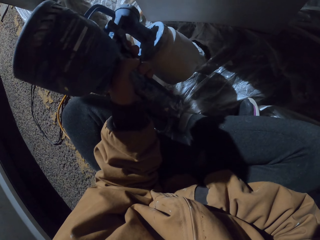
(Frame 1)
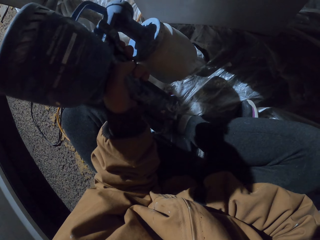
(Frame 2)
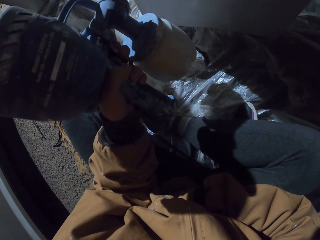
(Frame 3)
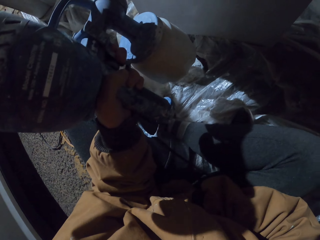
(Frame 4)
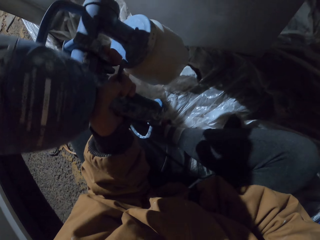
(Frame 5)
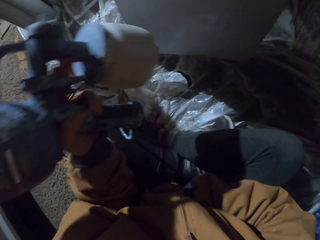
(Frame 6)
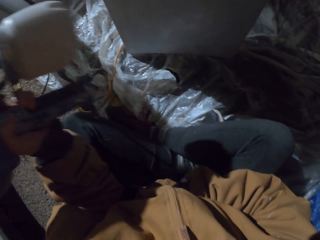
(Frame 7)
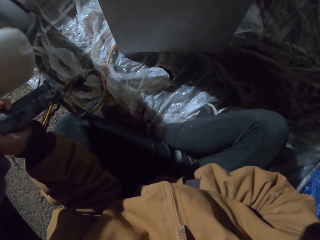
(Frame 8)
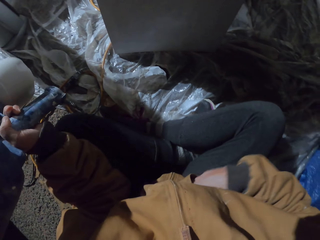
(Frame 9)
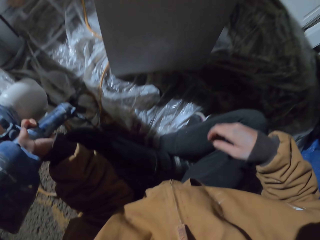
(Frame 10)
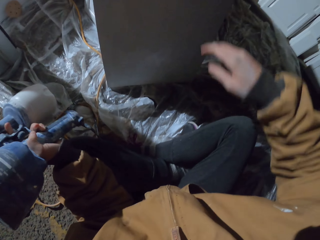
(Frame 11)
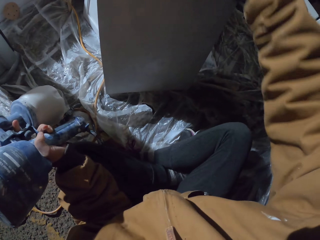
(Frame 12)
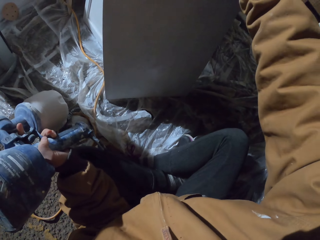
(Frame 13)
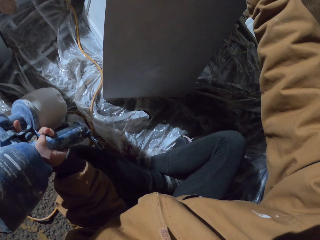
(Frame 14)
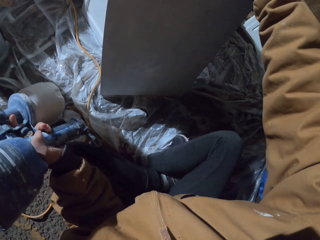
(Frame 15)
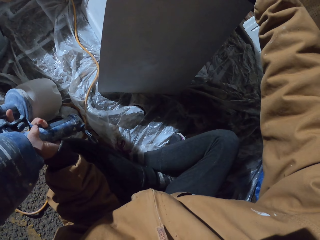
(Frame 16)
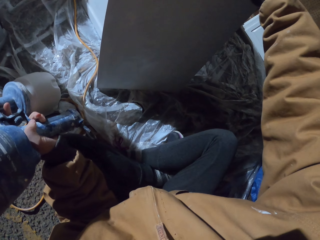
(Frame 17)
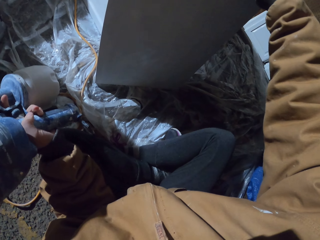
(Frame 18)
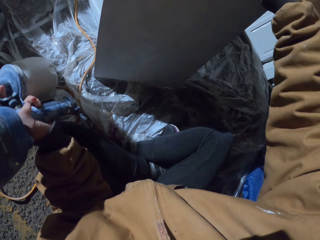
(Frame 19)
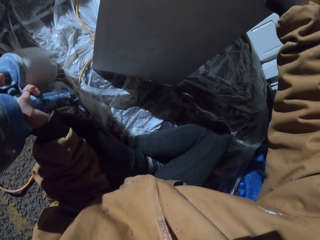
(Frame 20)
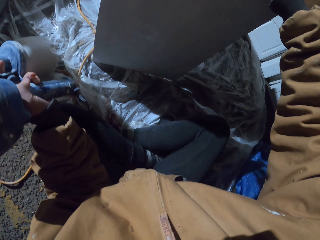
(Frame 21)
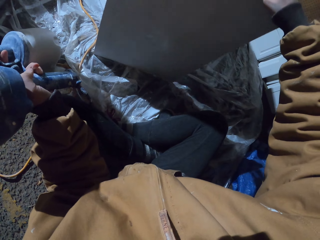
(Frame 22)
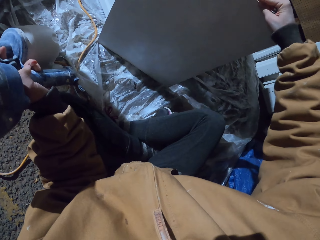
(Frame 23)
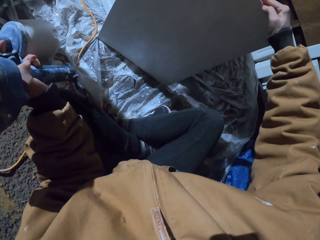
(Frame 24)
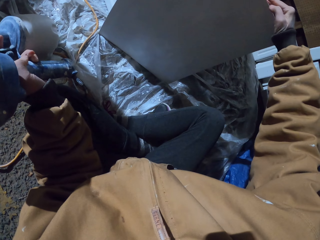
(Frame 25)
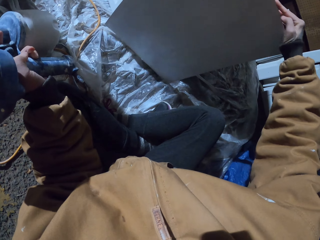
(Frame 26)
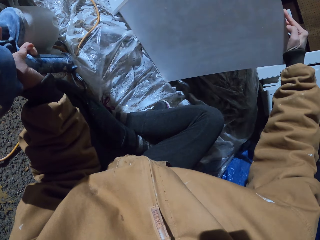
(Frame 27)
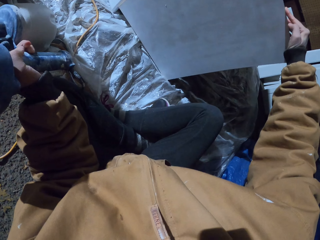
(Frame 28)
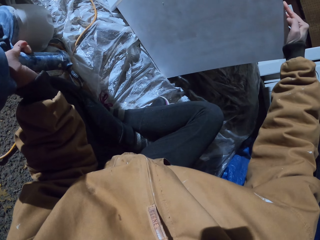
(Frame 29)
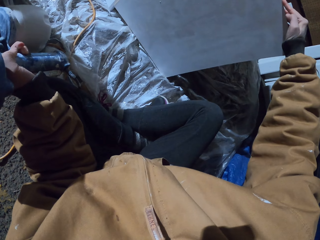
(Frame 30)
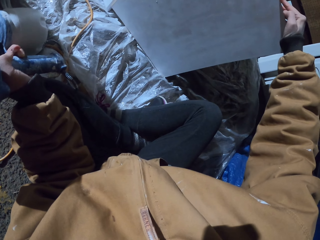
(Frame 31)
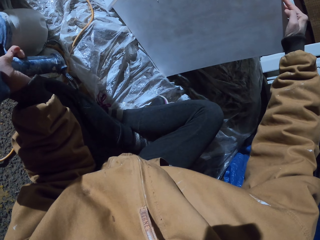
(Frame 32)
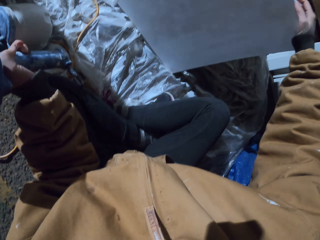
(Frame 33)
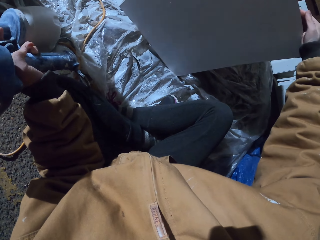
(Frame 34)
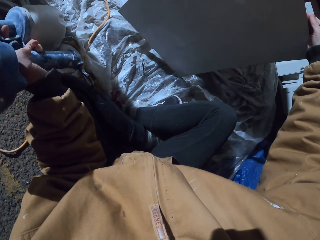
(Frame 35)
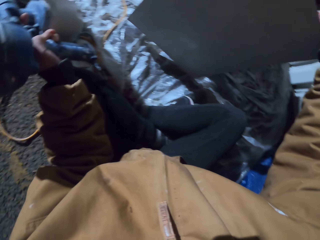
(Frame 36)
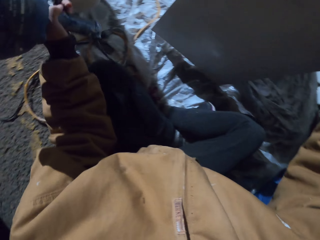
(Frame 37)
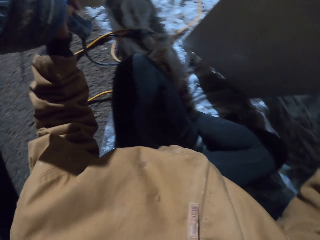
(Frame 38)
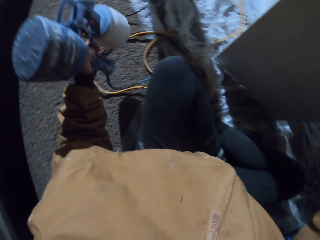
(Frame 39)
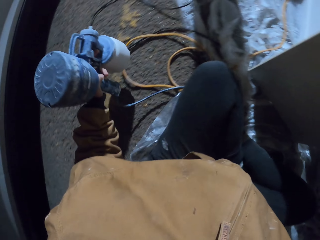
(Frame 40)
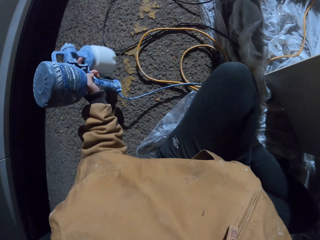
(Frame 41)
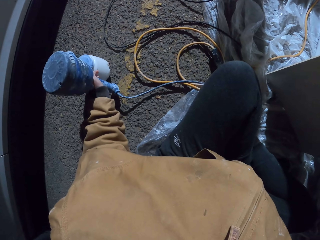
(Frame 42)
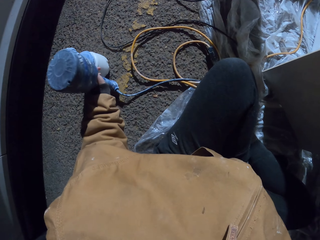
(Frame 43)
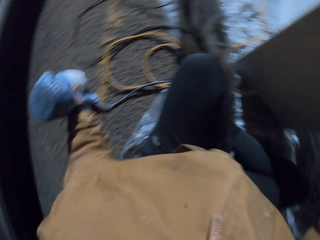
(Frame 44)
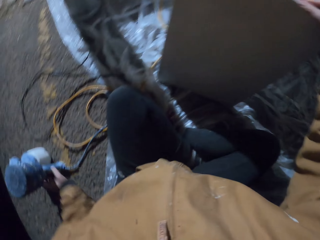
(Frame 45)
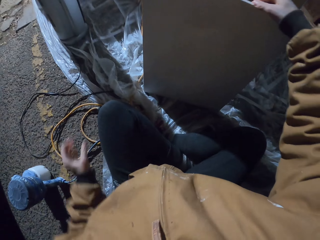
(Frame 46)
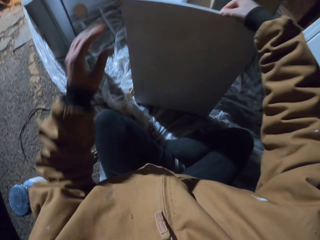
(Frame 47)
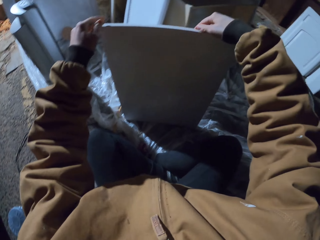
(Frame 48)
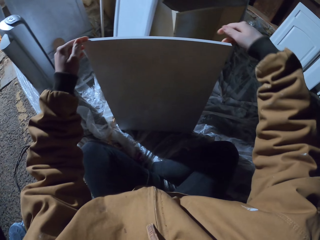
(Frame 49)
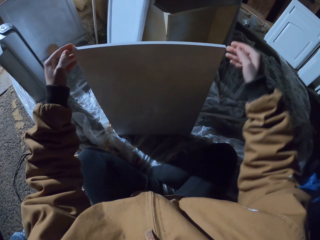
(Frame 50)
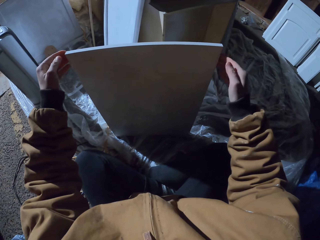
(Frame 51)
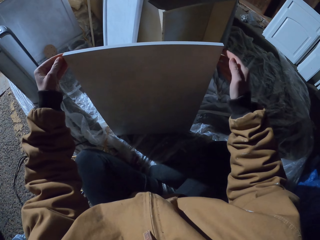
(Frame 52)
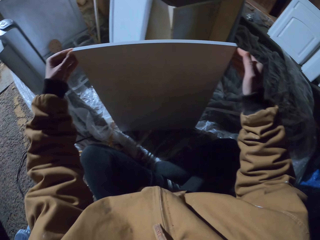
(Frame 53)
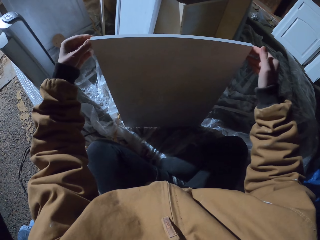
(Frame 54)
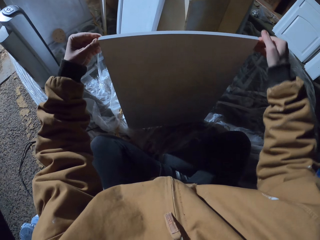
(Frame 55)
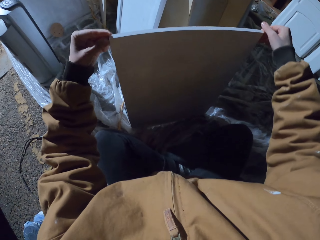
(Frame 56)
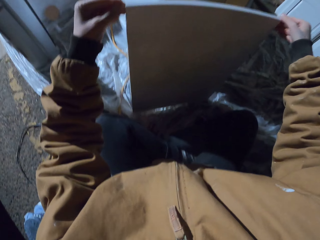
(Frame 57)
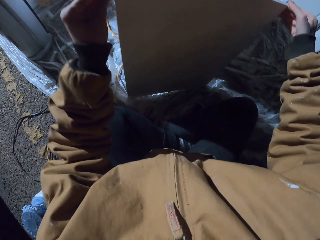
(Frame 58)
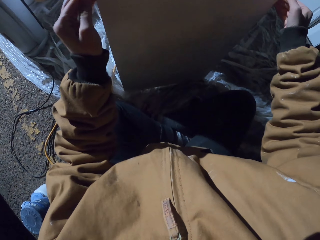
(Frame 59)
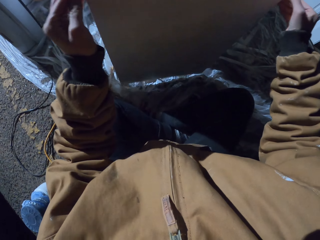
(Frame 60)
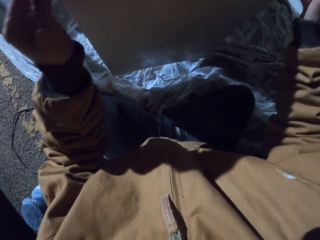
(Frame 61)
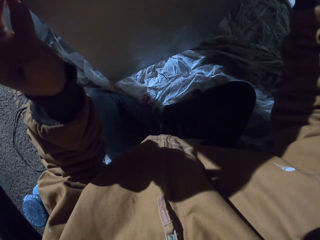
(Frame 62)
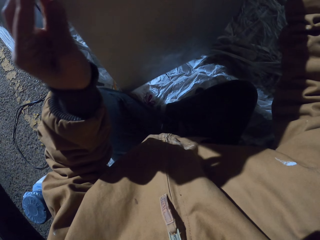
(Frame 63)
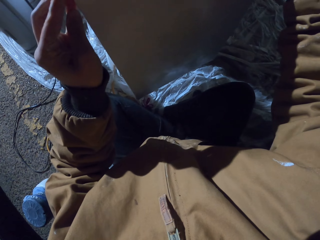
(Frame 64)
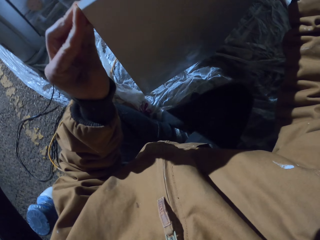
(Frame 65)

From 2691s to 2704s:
The camera wearer holds the spray gun. They move their hands. They hold the board or wood. They tilt the board. They hold the wood and stare at the wood. They put the sprayer on the surface. They hold the wood.

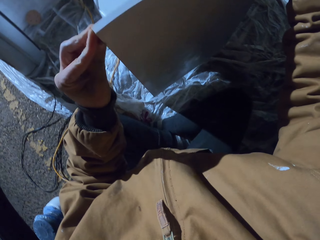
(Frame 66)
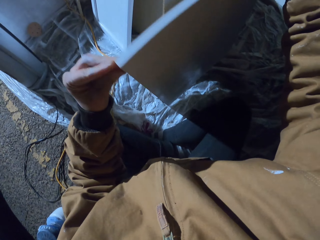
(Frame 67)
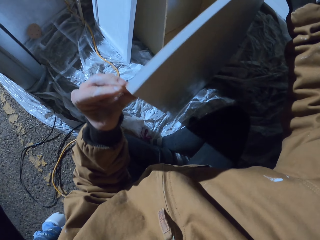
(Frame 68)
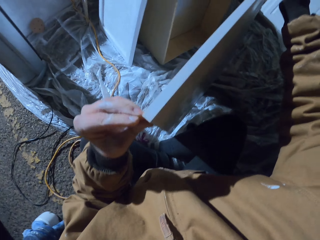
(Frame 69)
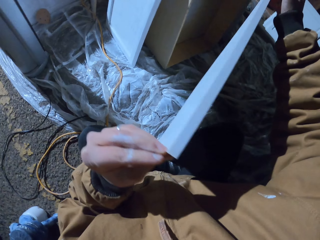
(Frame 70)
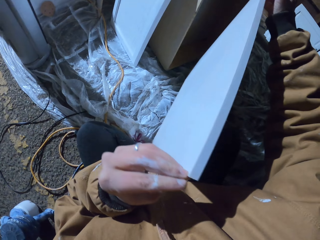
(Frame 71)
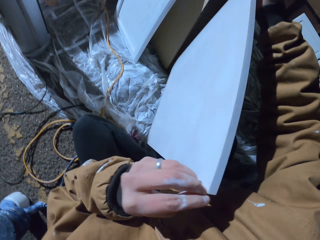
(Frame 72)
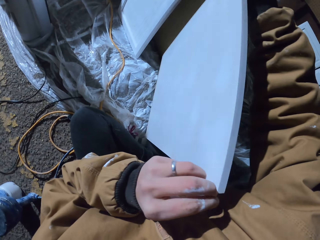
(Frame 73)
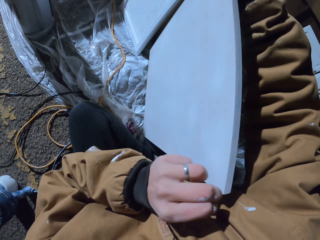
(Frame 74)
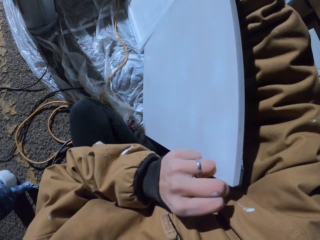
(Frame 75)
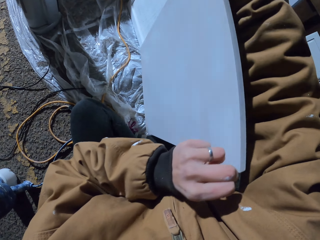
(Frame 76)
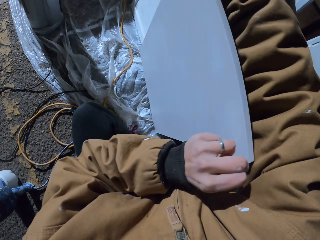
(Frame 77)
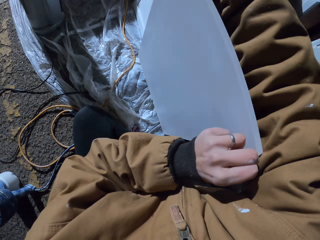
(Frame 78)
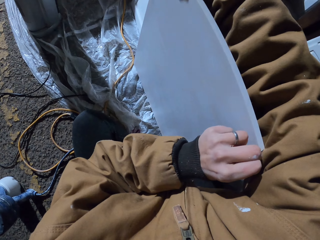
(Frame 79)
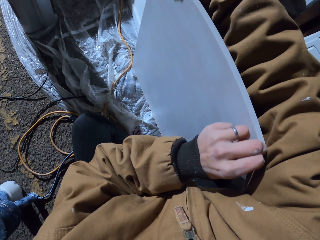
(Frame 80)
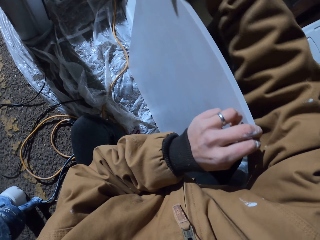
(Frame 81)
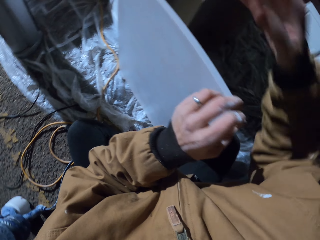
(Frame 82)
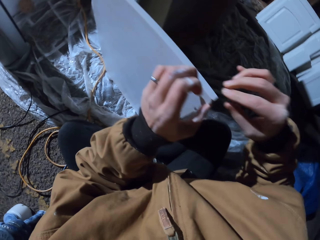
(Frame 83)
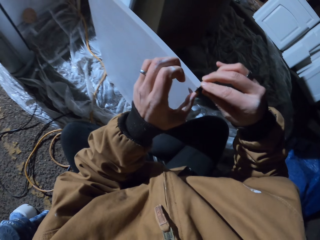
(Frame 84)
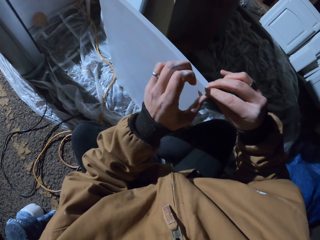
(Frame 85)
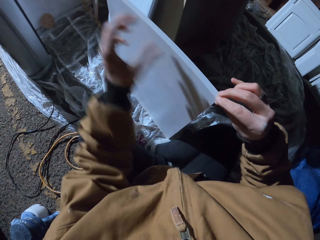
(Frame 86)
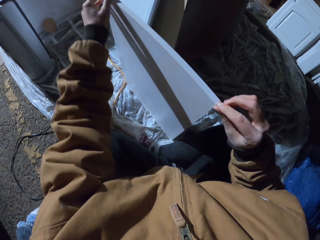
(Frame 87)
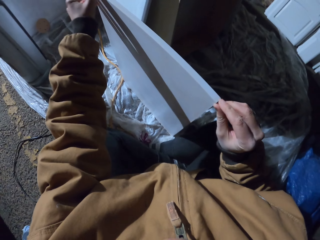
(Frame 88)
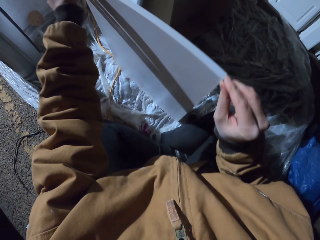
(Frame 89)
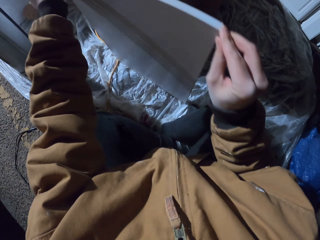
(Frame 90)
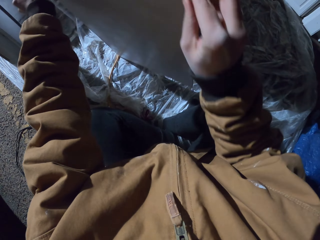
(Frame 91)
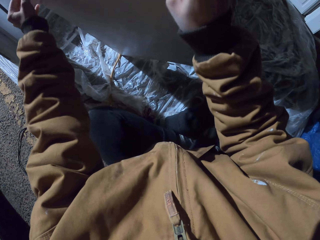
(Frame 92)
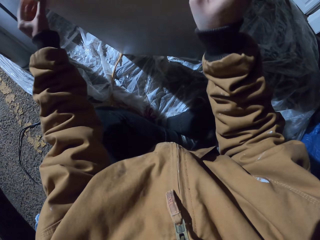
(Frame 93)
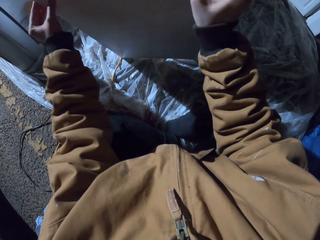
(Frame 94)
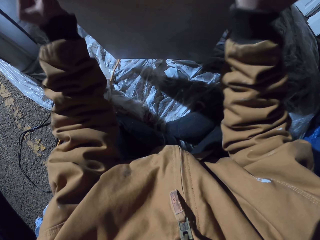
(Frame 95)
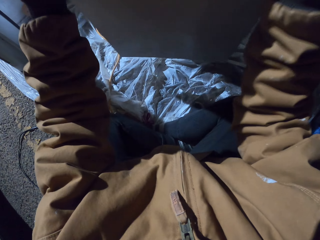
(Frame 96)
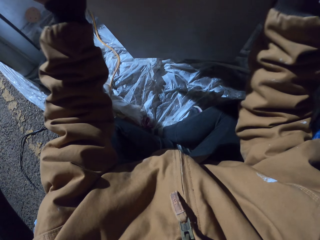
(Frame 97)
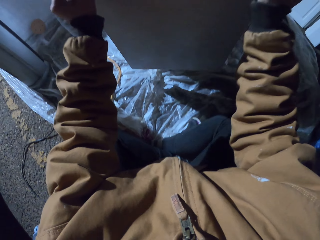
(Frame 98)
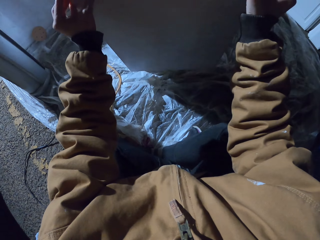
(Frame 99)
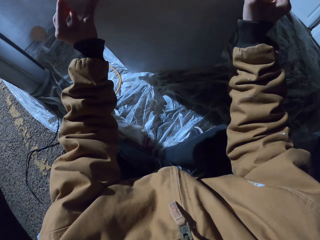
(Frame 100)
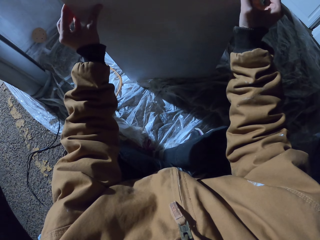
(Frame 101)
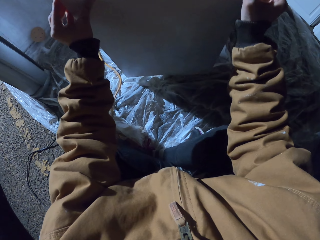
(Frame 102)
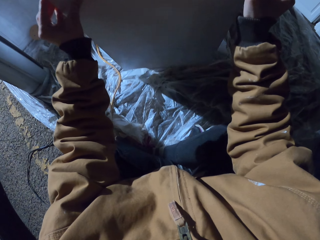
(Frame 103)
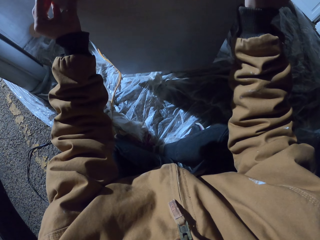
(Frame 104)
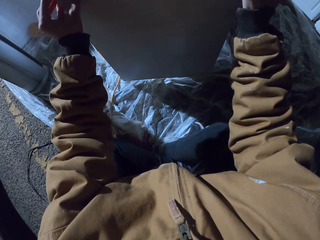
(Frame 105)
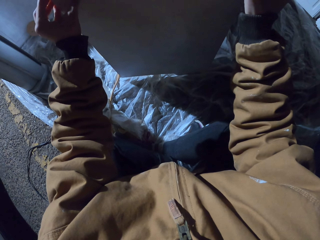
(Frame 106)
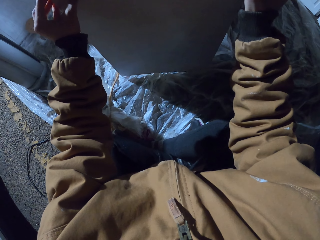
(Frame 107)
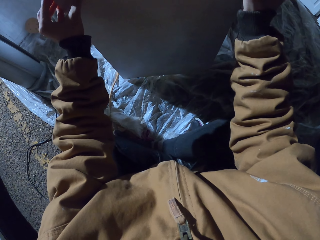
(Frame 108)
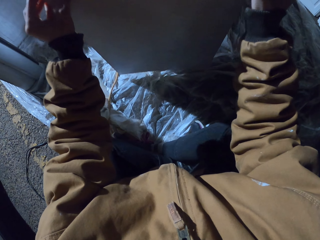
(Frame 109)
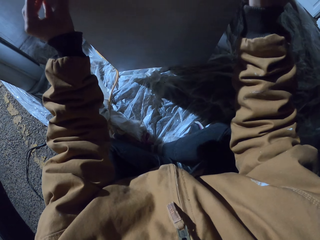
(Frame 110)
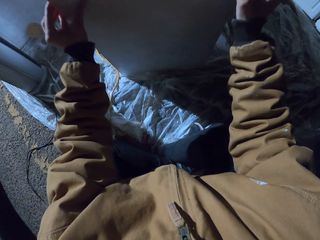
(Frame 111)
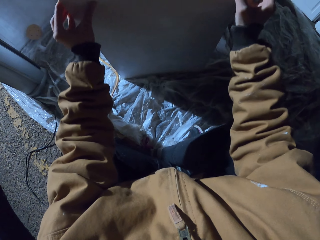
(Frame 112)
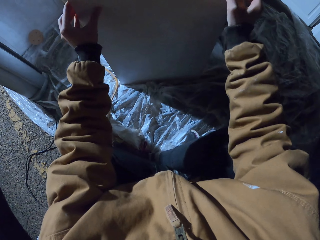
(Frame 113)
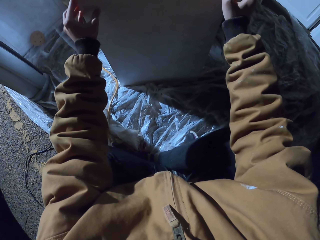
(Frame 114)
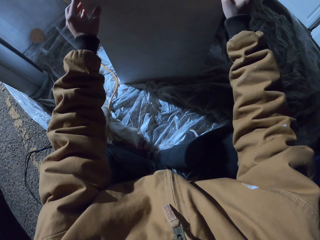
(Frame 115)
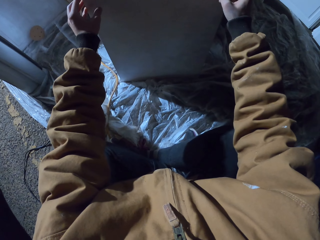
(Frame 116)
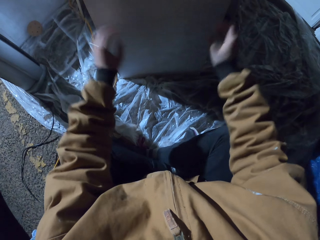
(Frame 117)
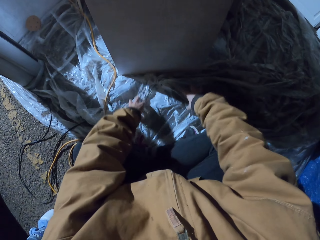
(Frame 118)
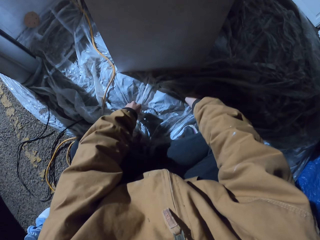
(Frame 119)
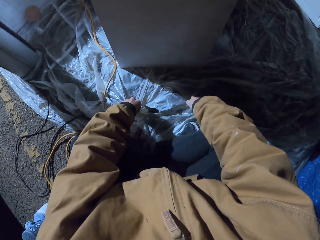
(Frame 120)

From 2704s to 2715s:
The camera wearer rotates the board or wood. They hold the wood. They lift the wood.
